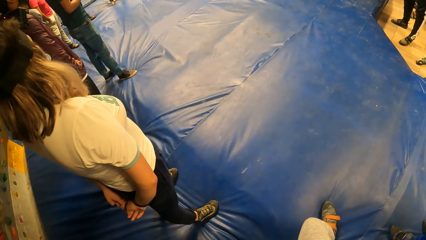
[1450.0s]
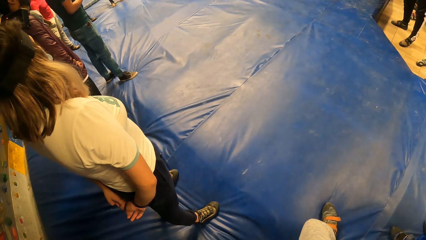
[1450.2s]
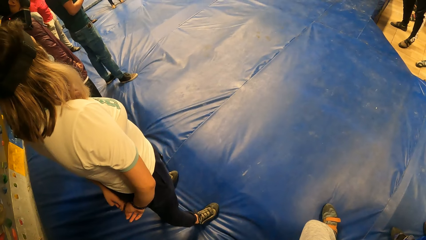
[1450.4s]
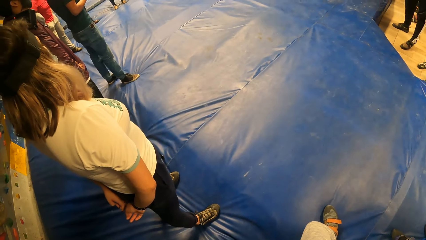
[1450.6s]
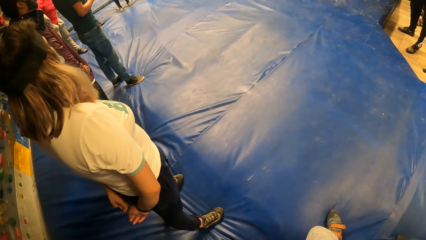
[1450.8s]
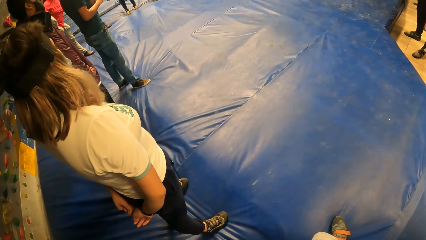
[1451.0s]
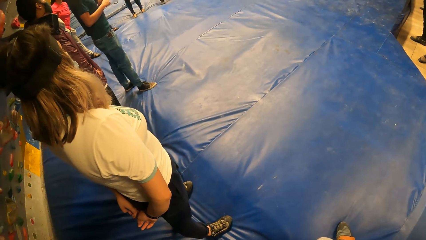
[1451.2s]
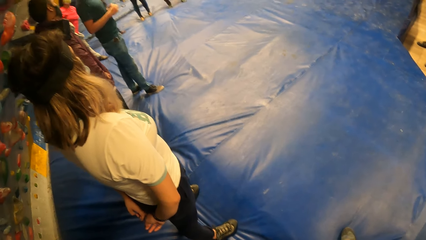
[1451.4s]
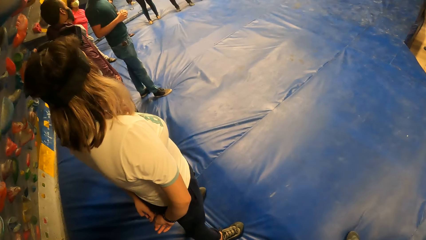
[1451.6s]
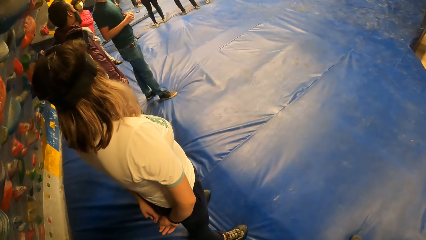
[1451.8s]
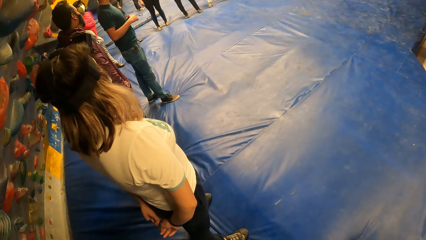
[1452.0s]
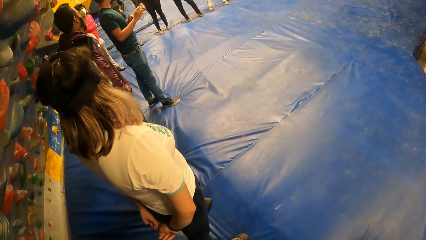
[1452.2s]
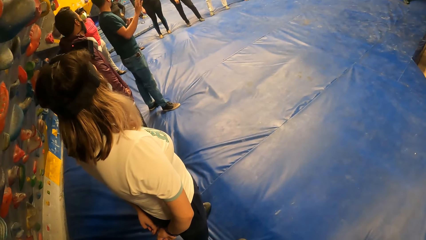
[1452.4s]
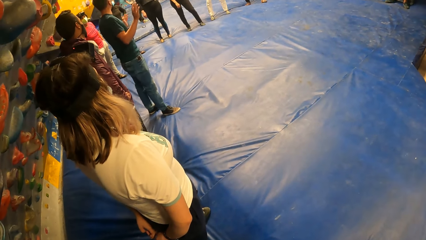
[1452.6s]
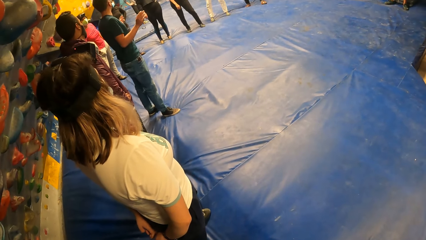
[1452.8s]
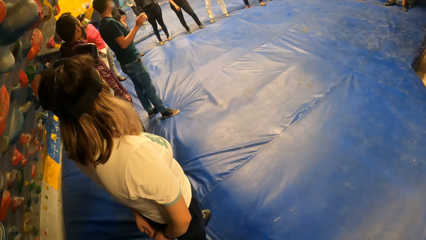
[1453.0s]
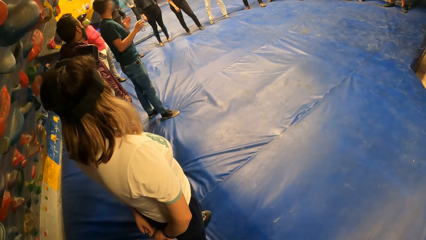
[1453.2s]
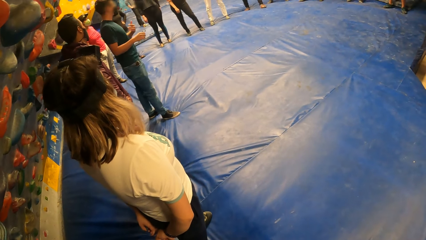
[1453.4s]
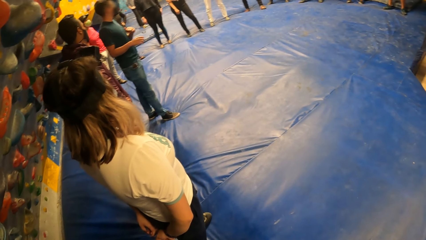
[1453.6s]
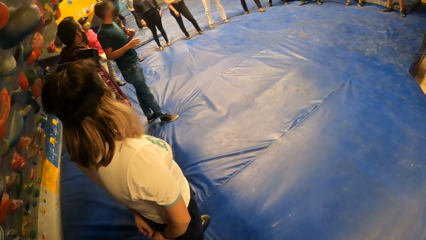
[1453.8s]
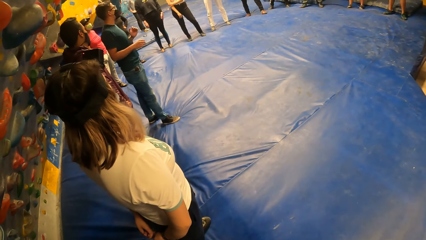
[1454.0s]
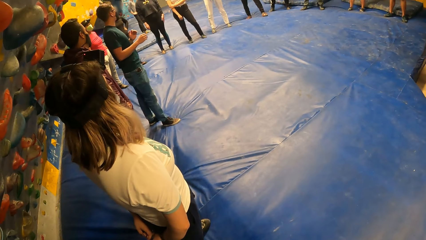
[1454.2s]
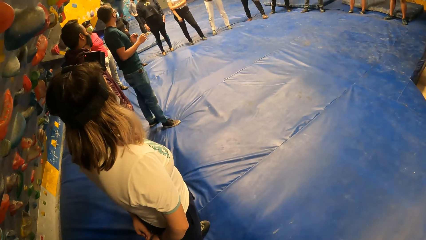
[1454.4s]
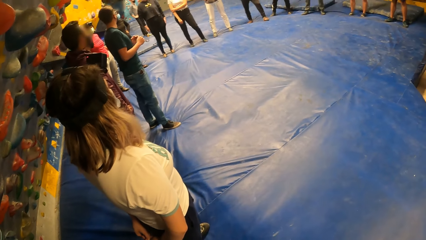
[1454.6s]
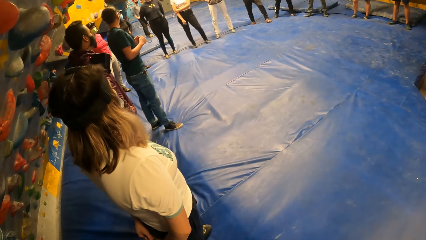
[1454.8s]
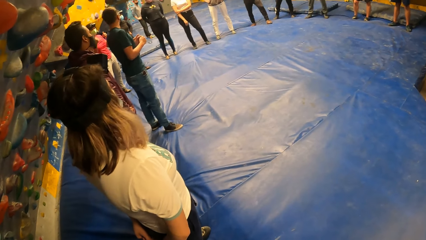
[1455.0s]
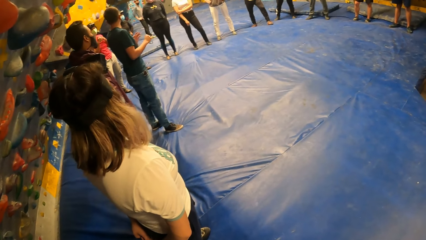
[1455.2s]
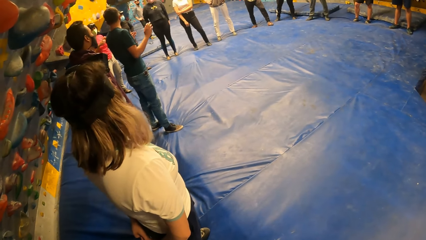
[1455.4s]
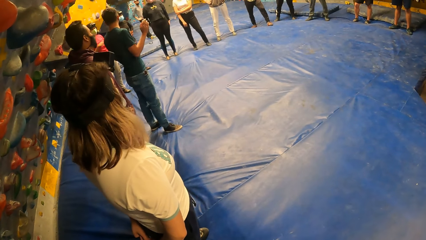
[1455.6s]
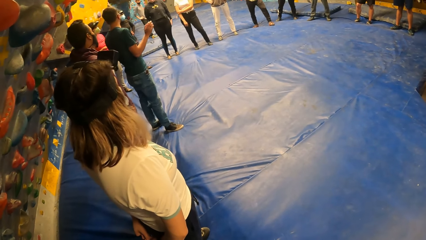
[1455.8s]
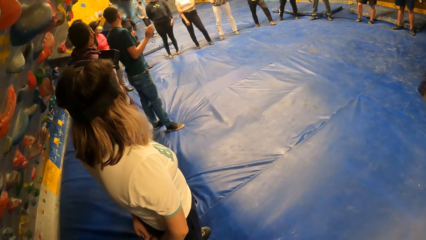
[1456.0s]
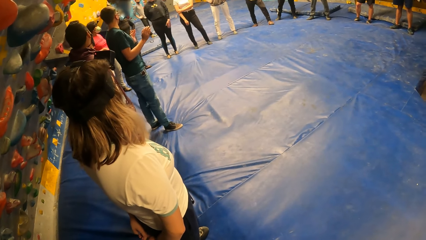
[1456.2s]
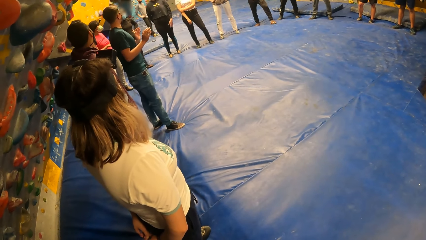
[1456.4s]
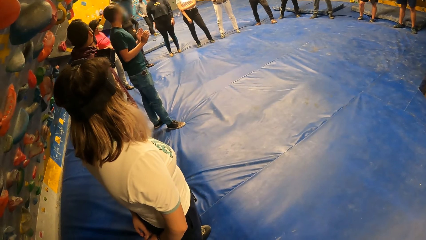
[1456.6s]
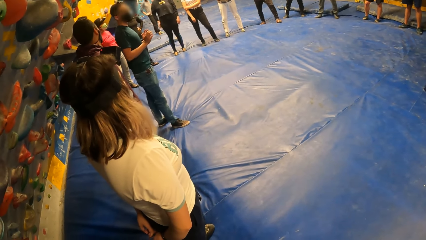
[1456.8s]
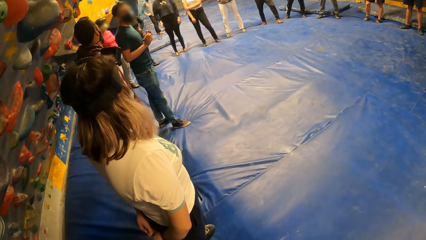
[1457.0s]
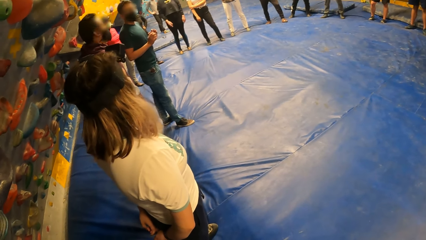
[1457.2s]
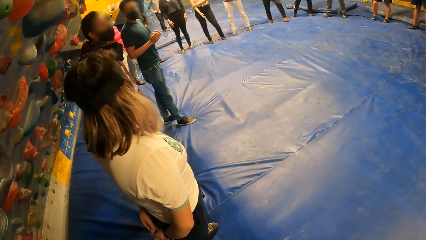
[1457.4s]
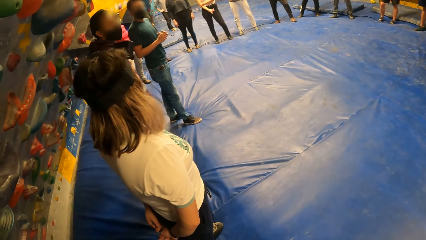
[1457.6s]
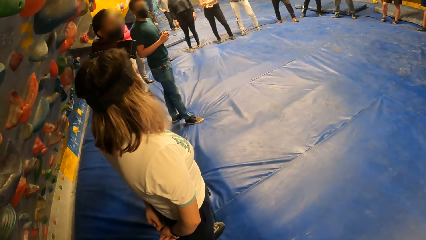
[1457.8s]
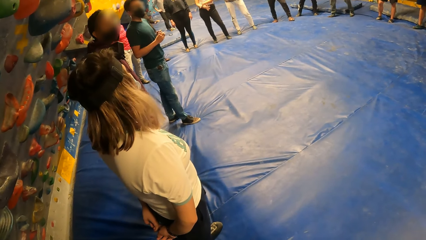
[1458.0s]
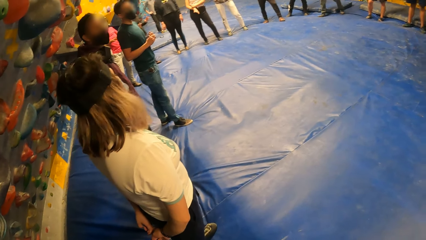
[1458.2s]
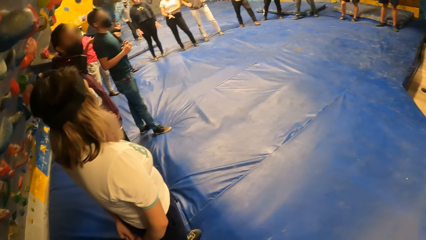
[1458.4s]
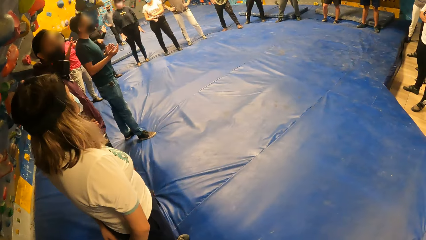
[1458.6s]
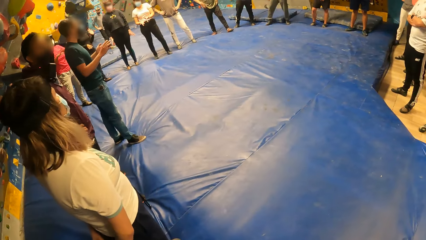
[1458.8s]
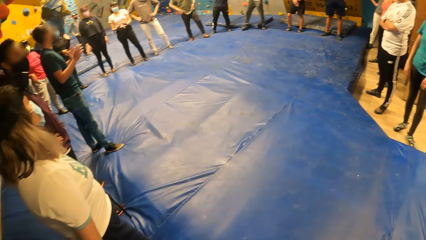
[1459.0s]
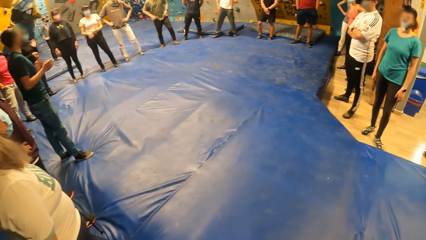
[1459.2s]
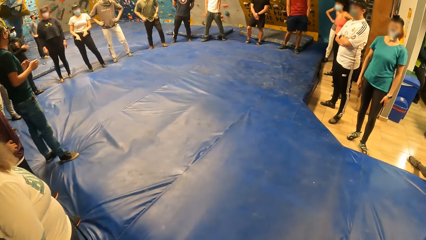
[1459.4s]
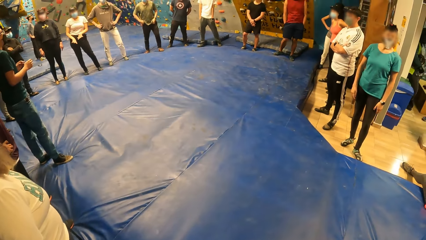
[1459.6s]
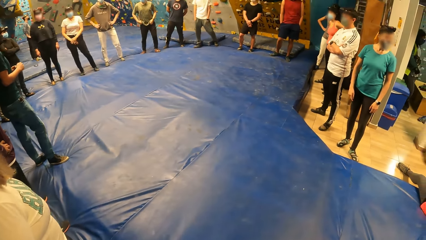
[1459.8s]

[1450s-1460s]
A person converses with others.

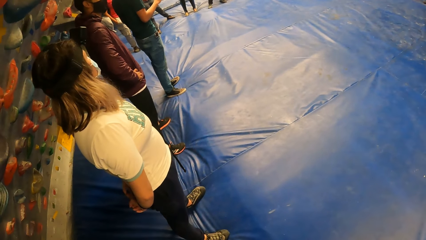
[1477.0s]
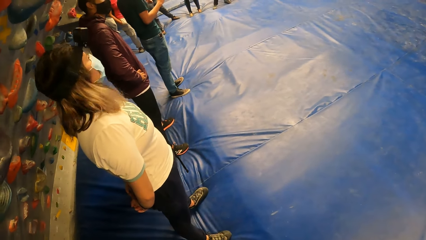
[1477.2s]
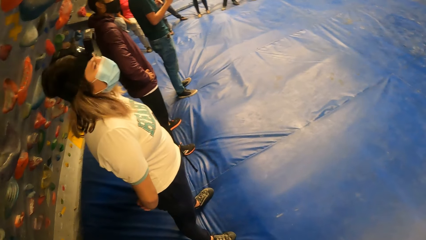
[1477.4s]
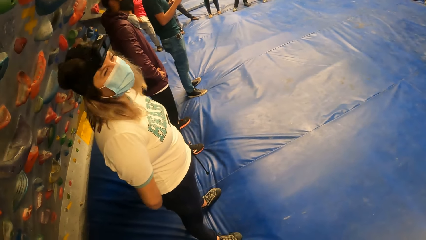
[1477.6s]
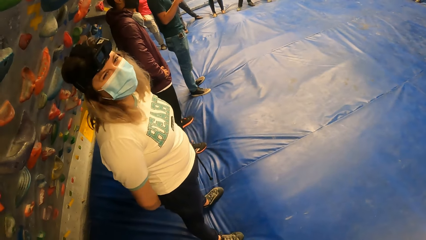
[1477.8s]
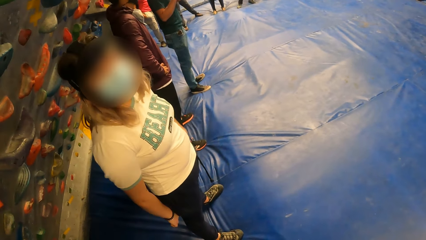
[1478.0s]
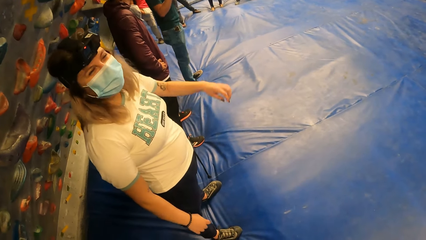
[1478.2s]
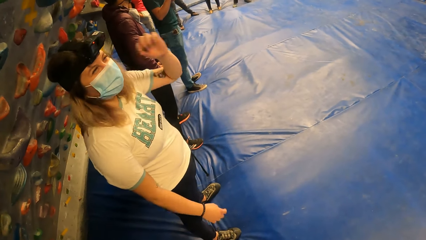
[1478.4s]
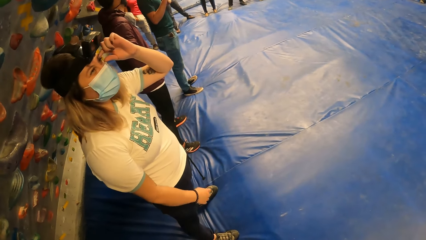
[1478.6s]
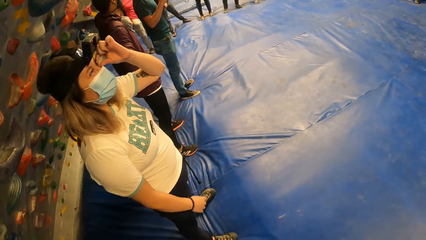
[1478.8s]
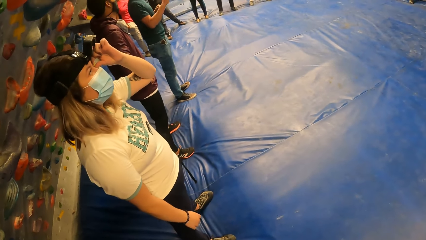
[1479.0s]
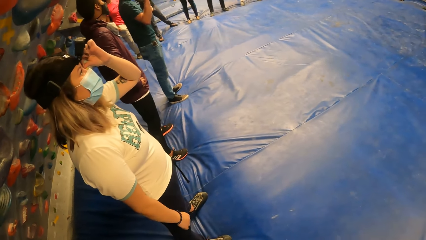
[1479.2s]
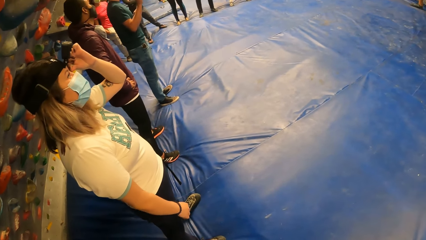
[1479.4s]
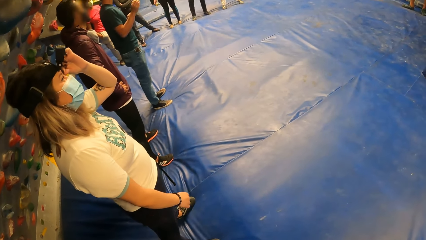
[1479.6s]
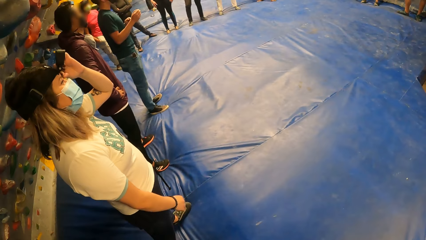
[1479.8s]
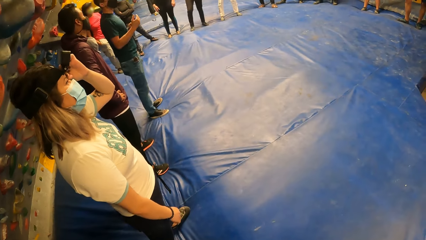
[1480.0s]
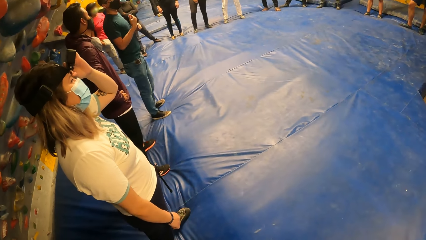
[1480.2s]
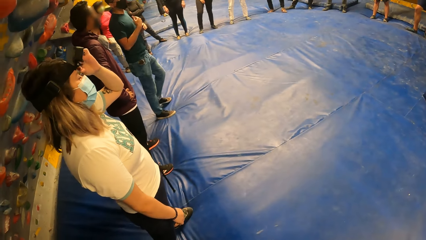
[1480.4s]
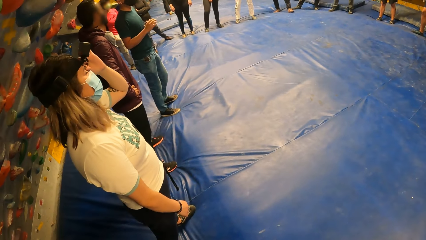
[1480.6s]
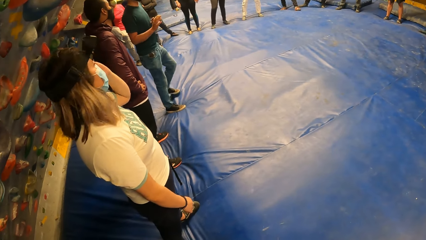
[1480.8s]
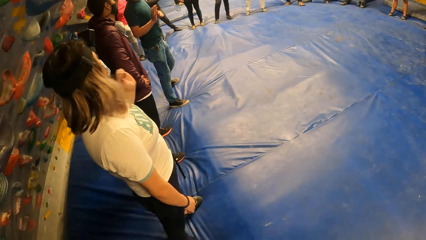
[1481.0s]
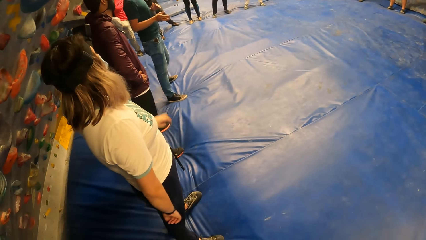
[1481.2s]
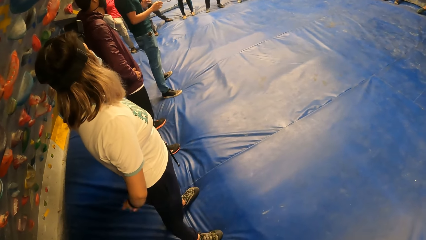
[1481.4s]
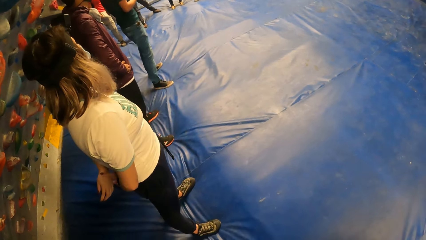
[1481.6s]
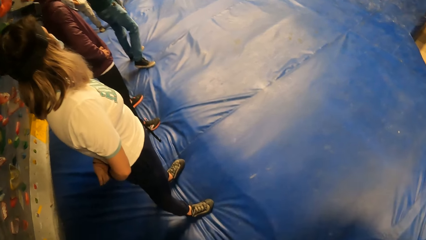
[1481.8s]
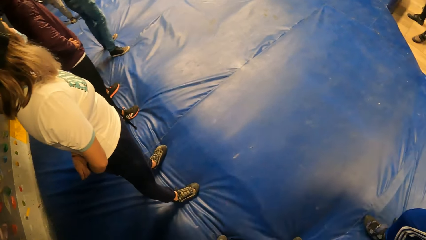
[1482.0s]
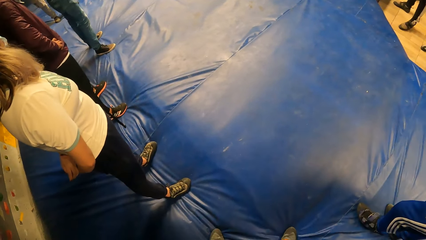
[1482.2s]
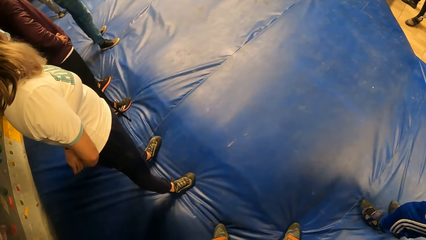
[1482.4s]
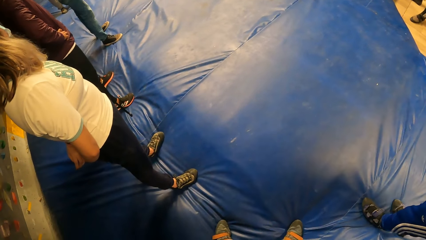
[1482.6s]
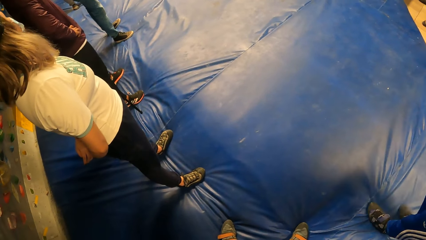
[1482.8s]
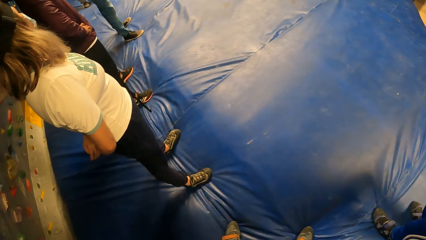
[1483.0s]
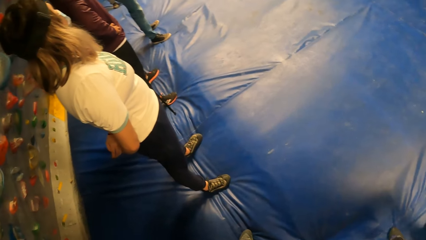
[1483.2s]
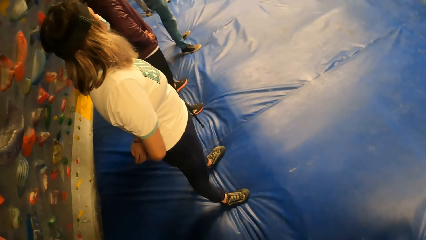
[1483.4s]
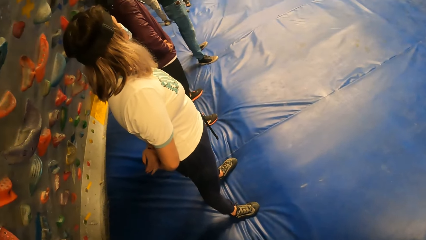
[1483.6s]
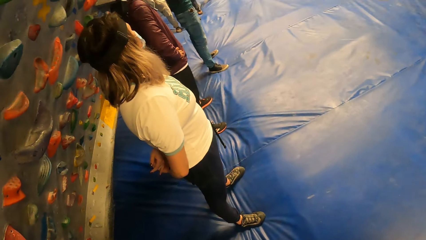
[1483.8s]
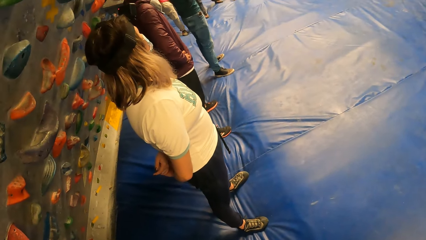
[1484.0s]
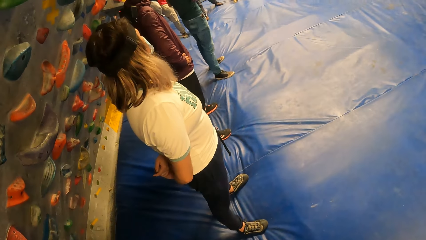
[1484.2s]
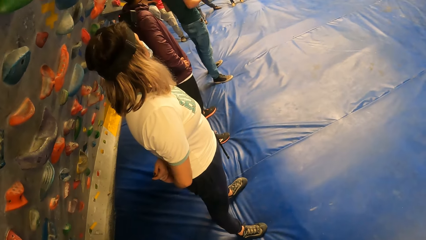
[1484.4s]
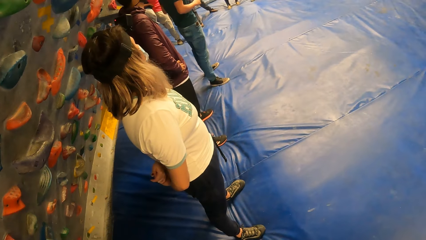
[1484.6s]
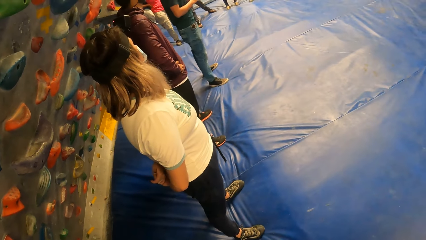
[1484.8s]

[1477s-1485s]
A woman converses with the camera wearer. The woman moves hands and touches the face.
